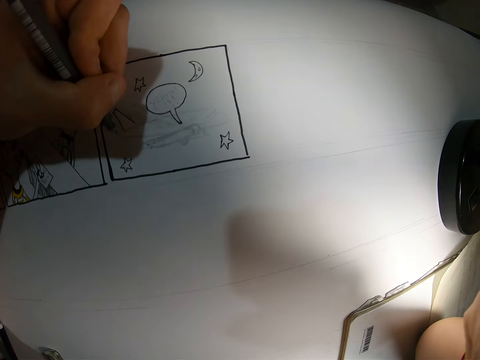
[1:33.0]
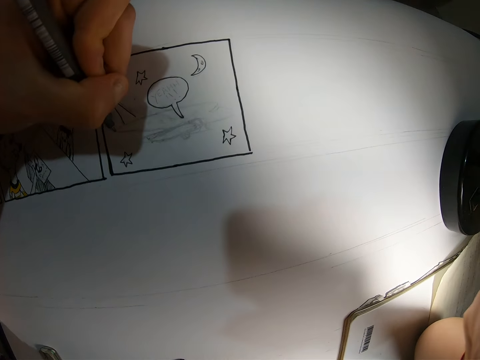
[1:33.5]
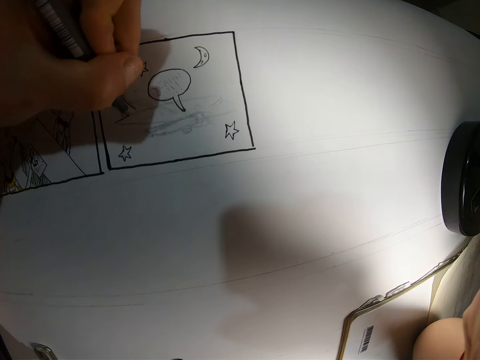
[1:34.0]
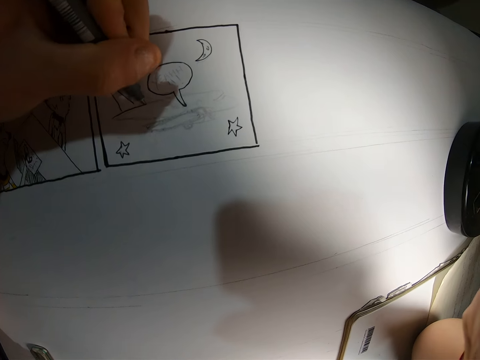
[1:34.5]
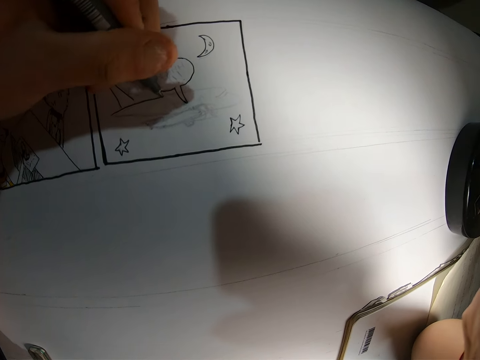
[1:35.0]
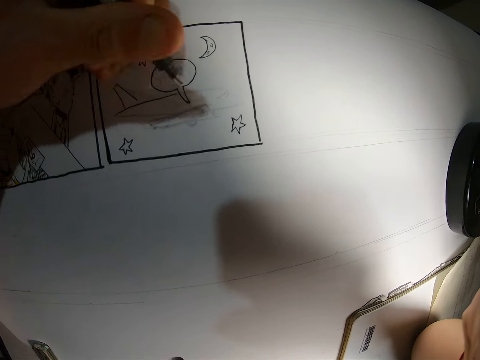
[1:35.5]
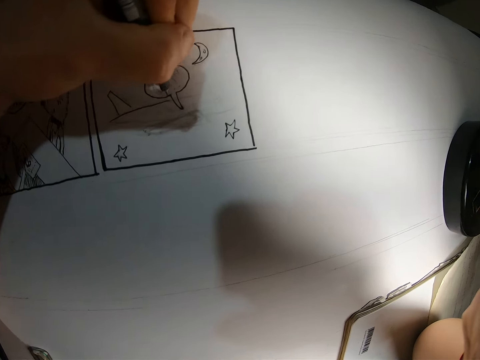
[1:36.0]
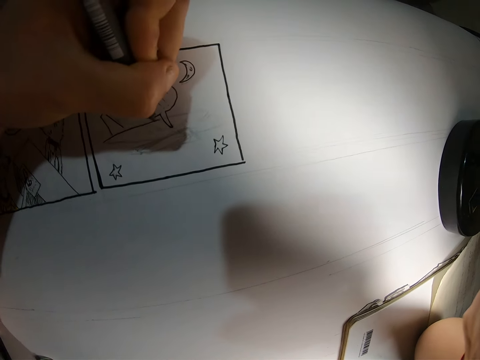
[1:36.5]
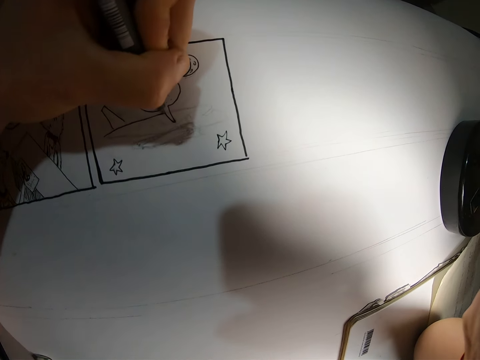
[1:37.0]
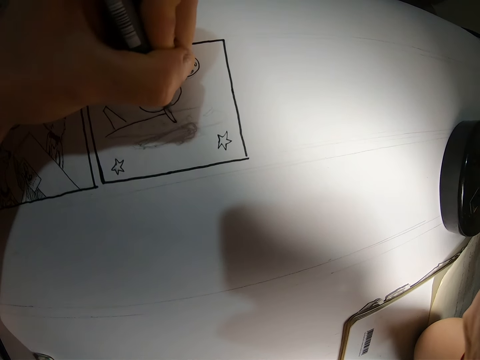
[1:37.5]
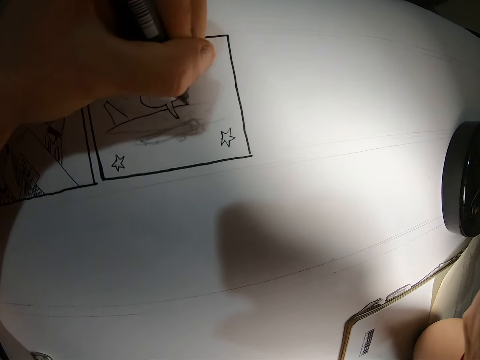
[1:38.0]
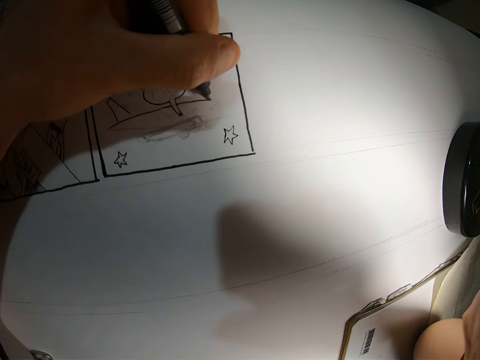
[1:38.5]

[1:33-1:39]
The camera wearer draws on the paper with a pen.

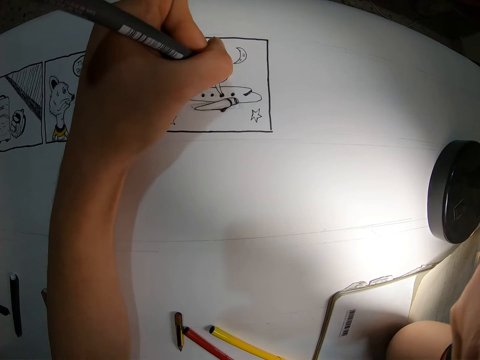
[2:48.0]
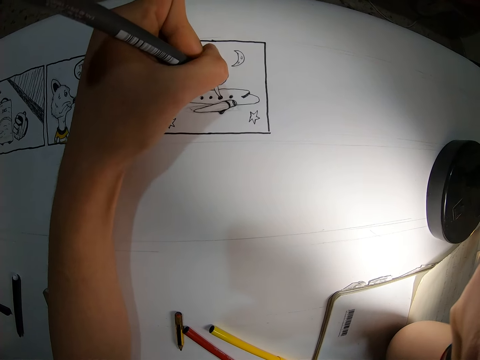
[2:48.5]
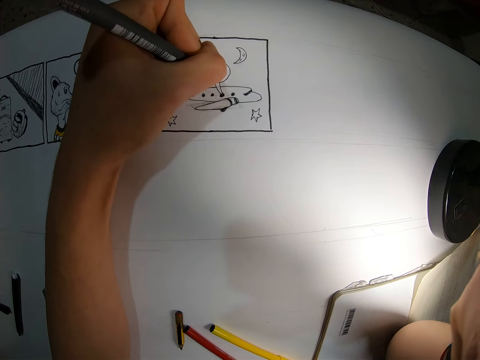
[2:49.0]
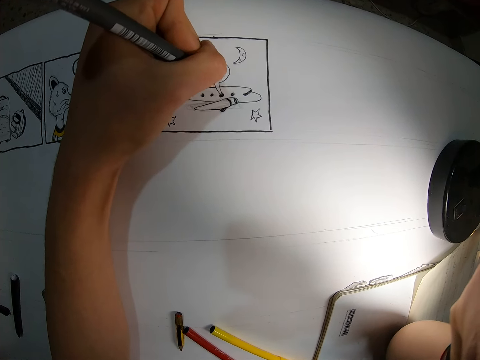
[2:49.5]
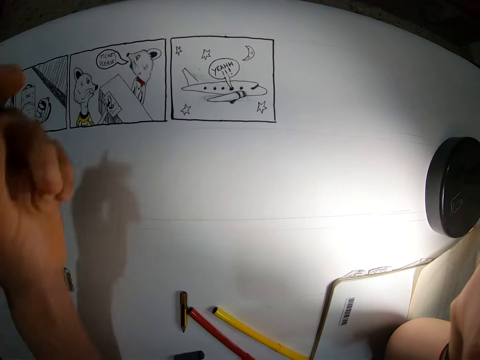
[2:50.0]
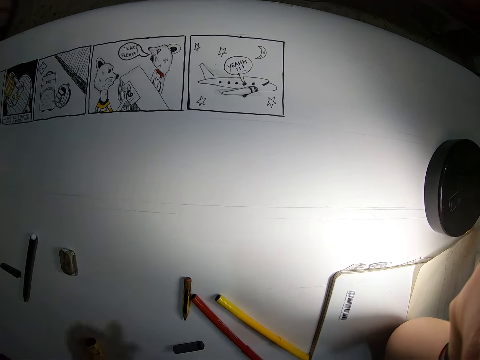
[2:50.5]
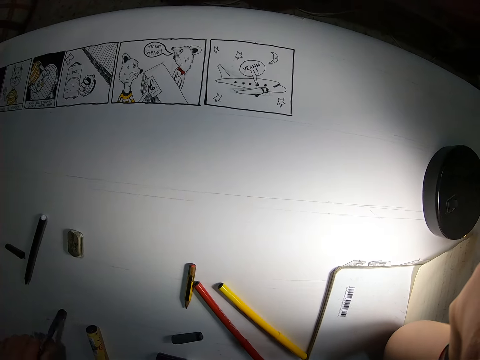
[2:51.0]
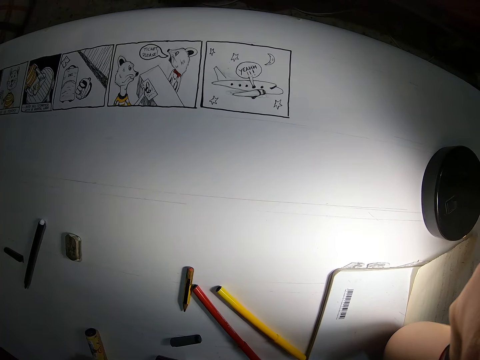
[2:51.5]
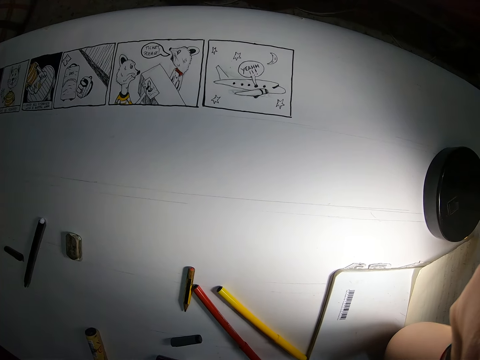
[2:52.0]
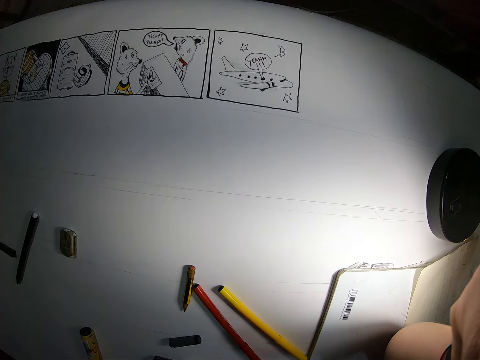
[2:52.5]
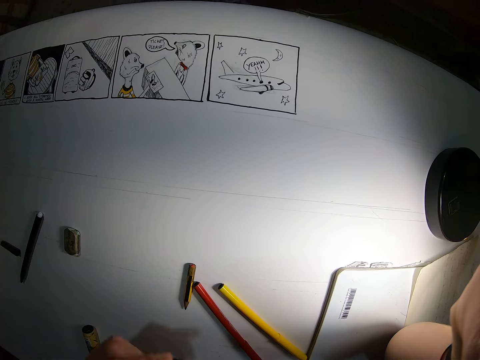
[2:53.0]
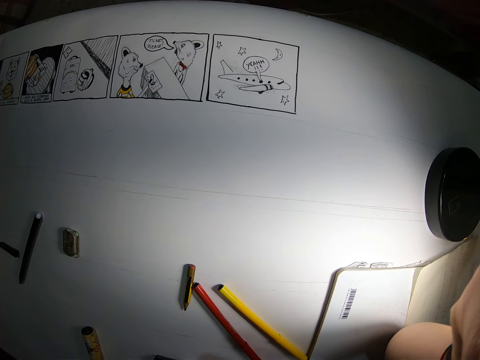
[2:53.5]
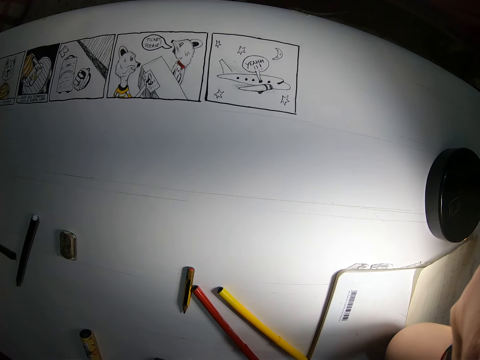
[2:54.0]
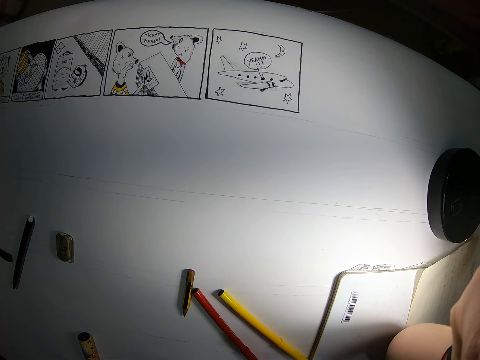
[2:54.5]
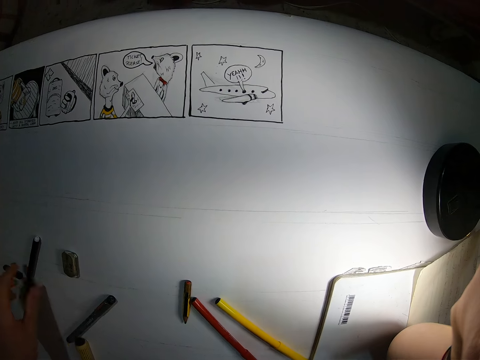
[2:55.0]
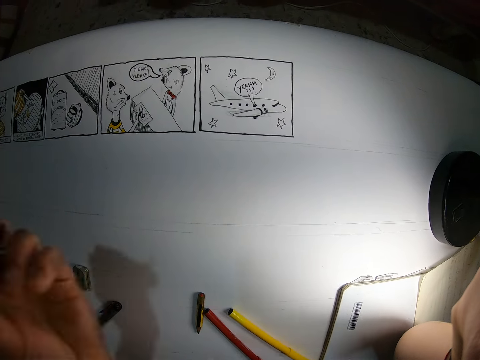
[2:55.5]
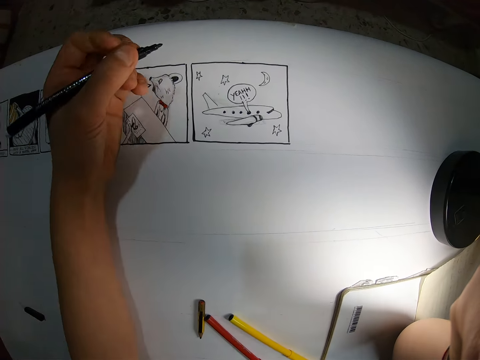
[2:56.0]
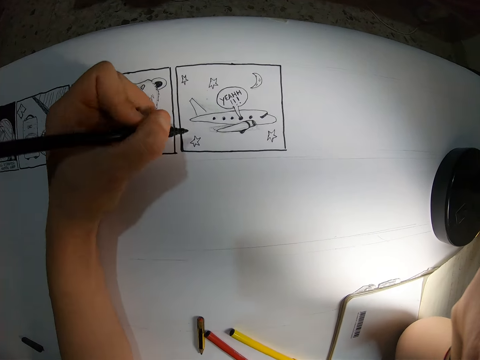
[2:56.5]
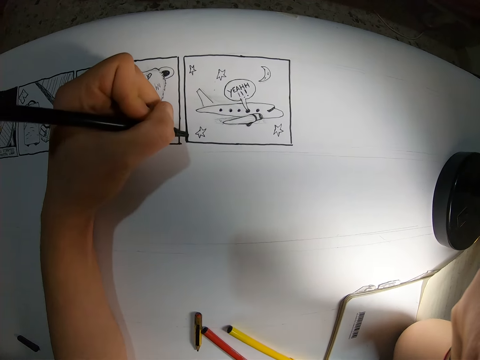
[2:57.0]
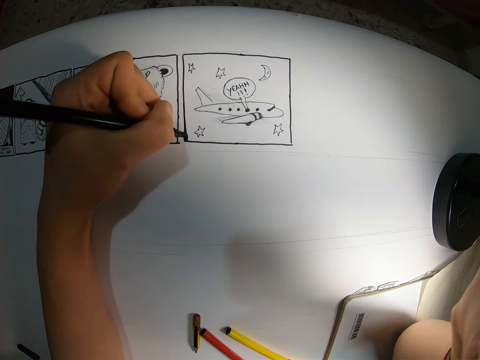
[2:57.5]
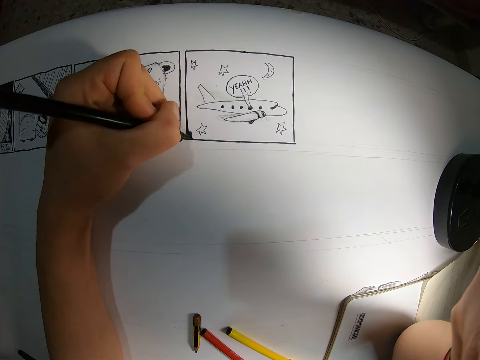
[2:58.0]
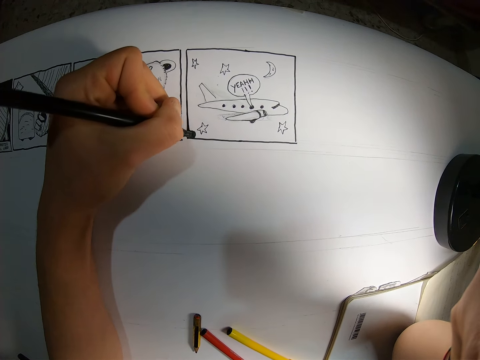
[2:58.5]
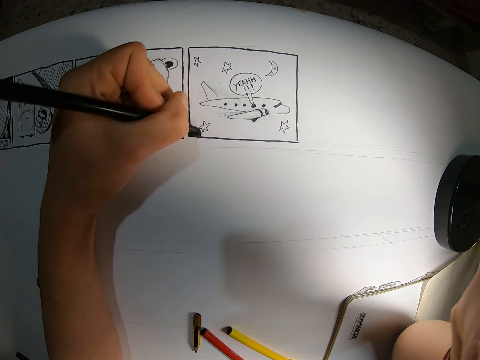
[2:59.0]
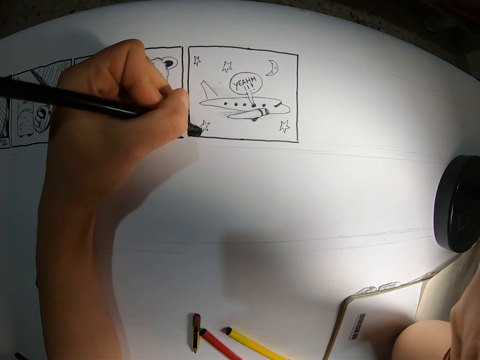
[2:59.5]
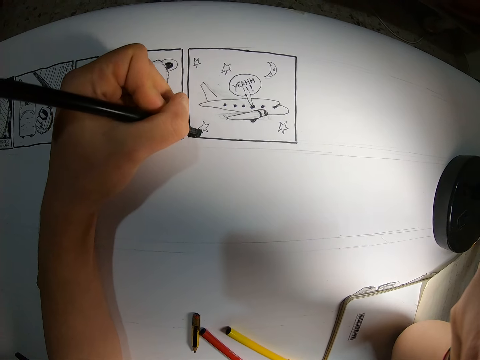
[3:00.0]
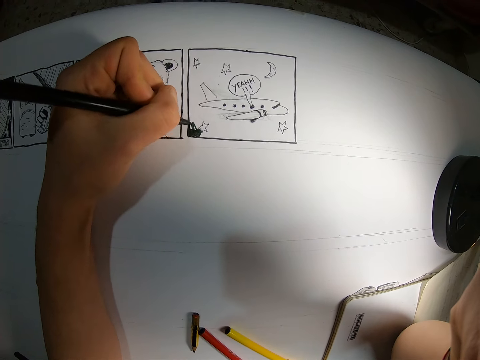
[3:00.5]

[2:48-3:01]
The camera wearer removes the hand from the paper. He drops the marker on the cardboard with his left hand. He picks up an eraser or crayon on the cardboard with his left hand. He drops the marker on the cardboard with his left hand. He picks up the pen on the cardboard with his left hand and draws on the cardboard with the pen in his left hand.

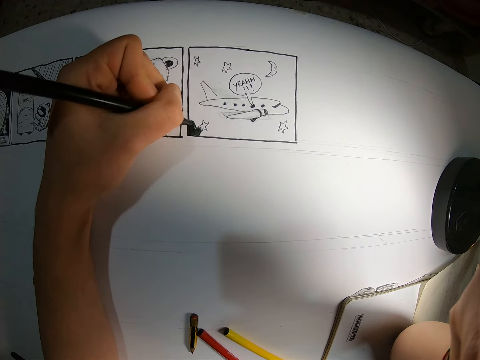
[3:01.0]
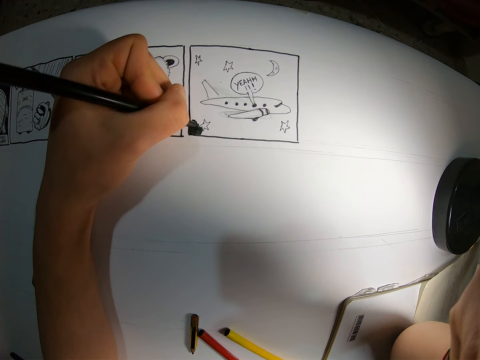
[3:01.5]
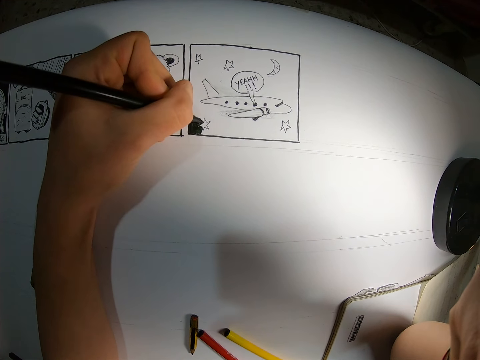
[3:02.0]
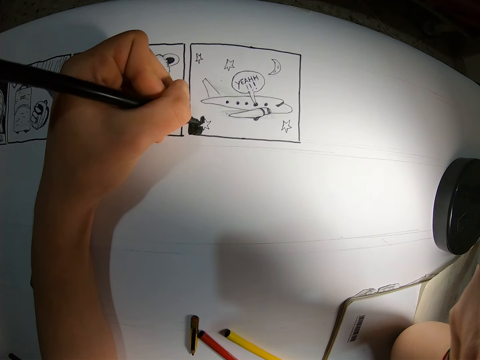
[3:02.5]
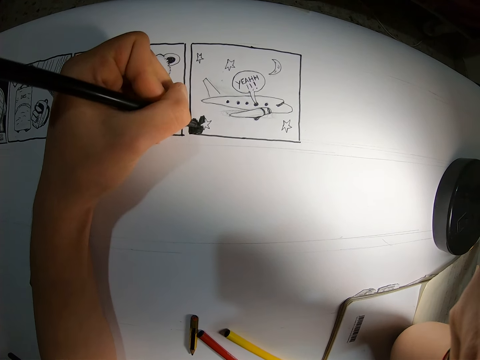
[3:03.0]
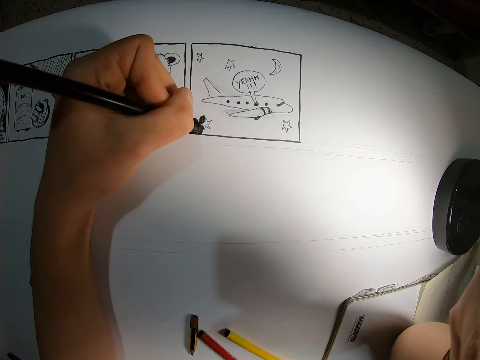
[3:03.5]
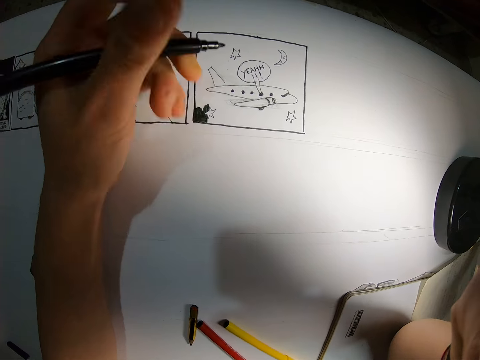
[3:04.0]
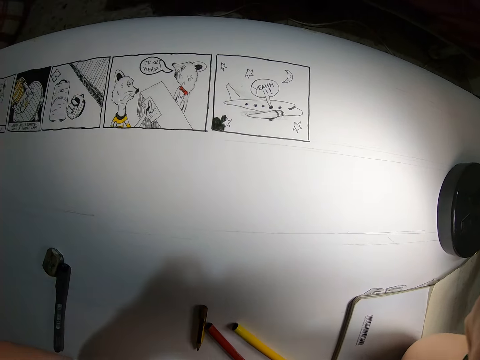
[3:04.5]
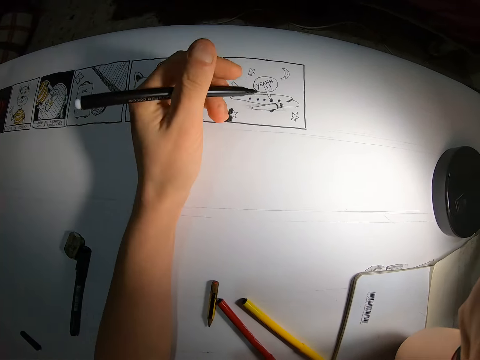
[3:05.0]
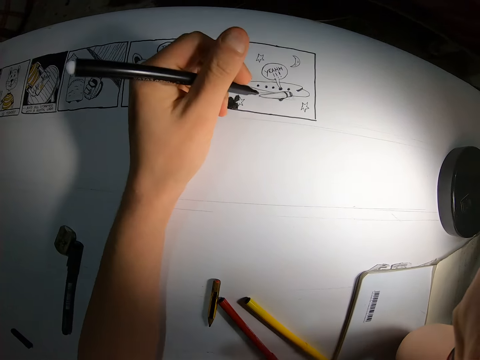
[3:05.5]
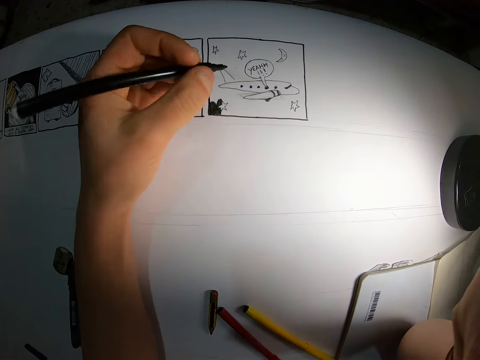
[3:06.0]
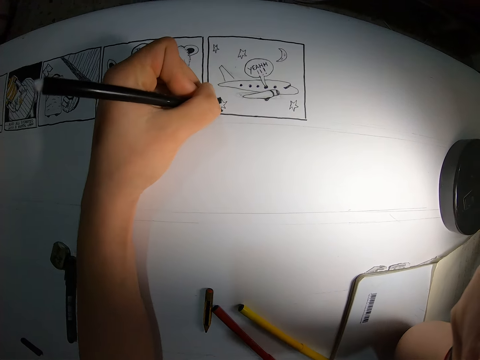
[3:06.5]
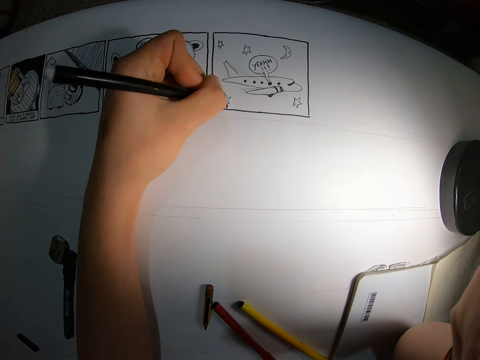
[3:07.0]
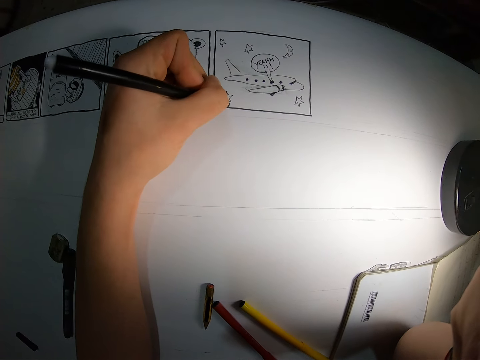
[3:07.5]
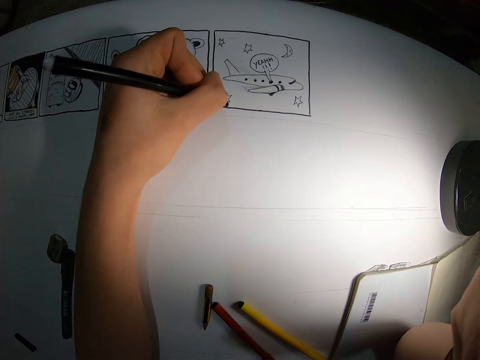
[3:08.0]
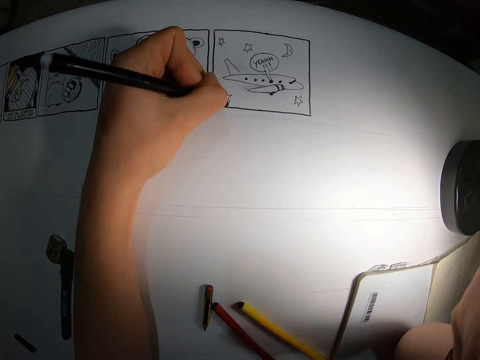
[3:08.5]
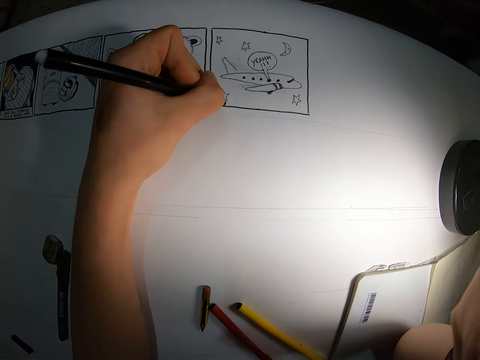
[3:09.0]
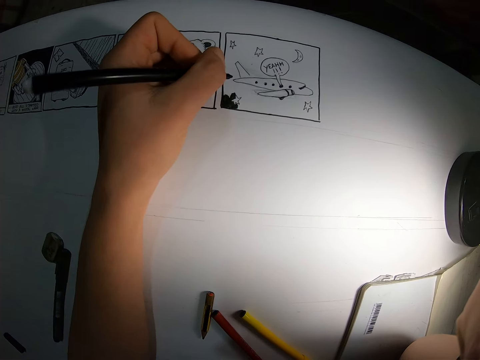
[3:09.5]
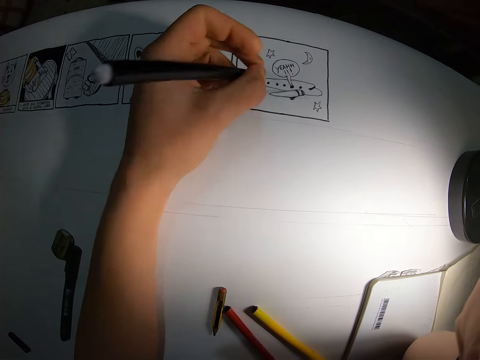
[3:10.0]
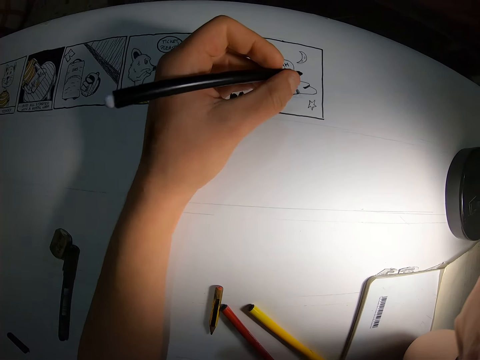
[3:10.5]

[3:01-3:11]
The camera wearer removes their hand from the paper. They draw on the paper with a pen.
